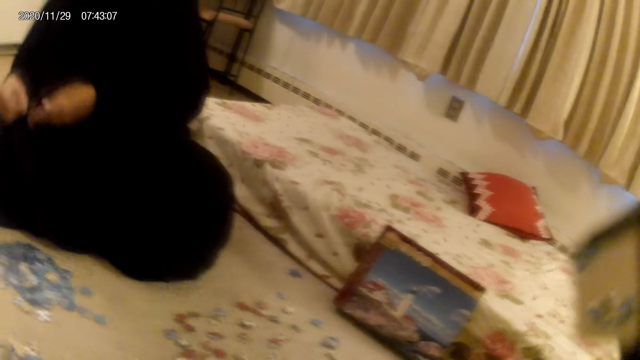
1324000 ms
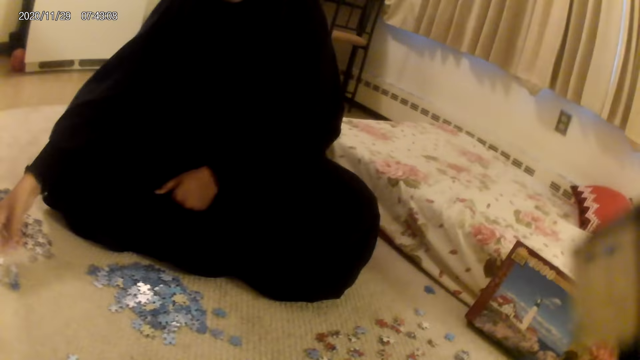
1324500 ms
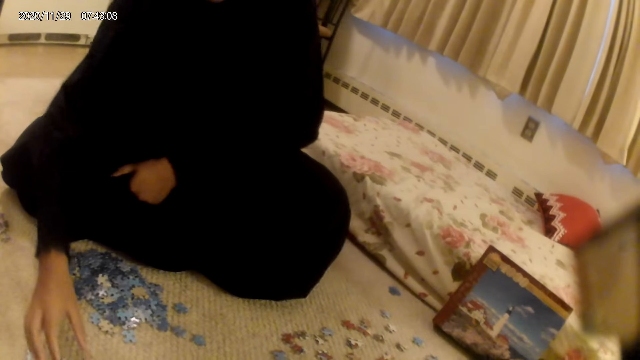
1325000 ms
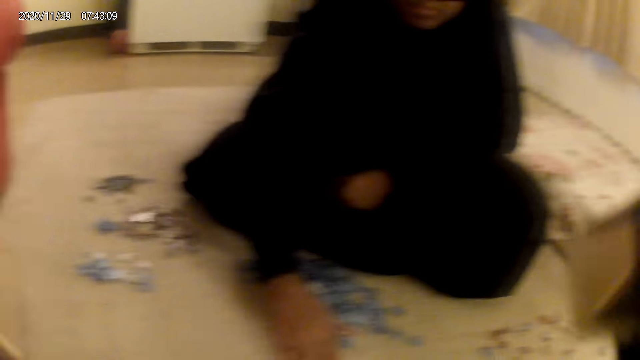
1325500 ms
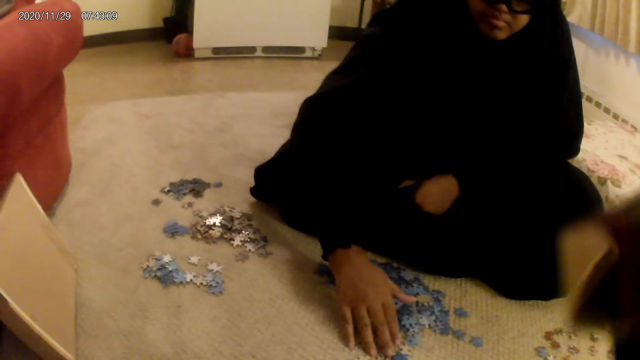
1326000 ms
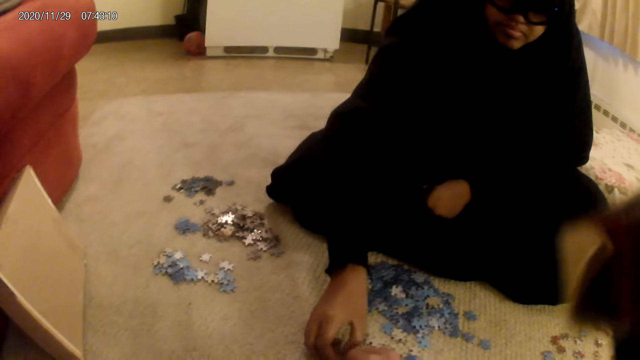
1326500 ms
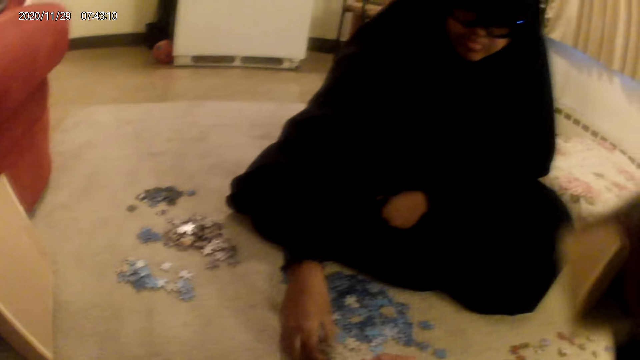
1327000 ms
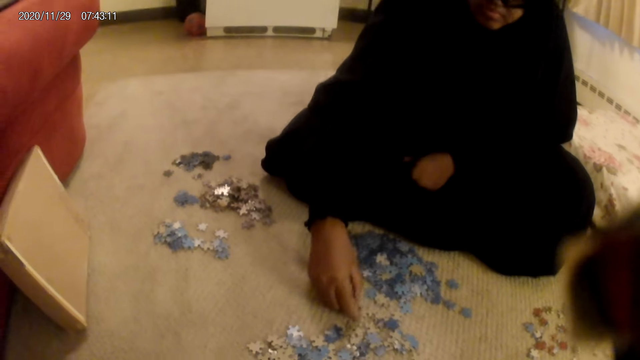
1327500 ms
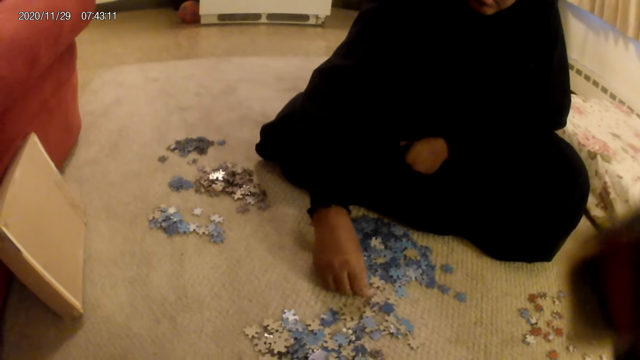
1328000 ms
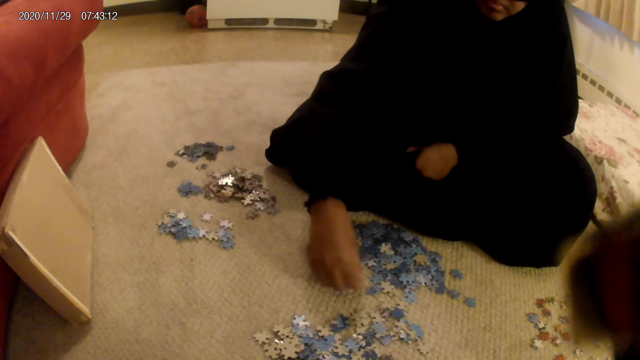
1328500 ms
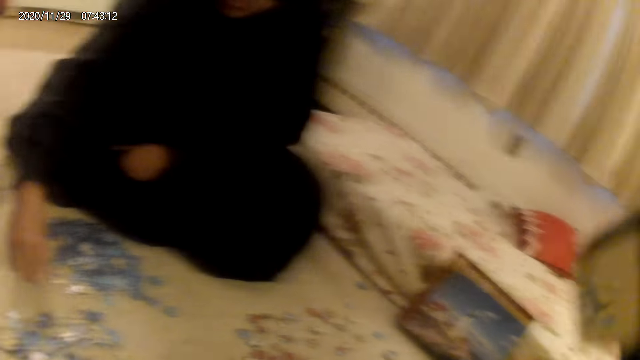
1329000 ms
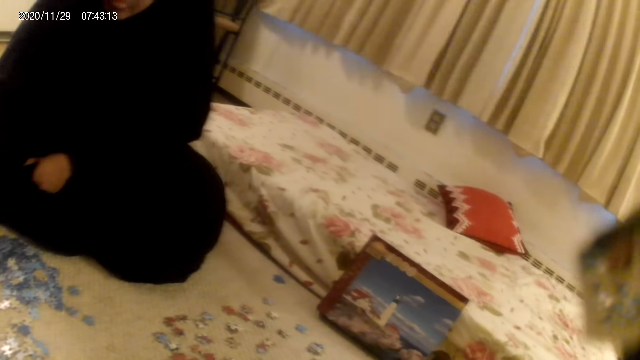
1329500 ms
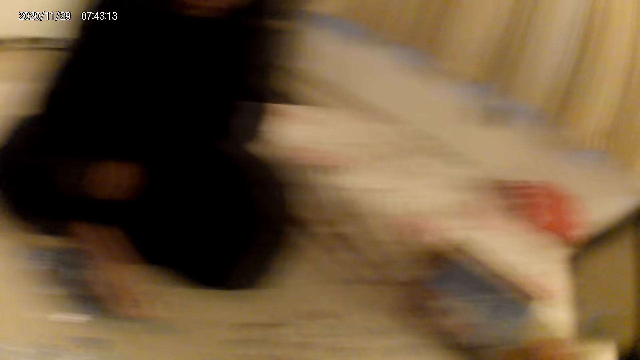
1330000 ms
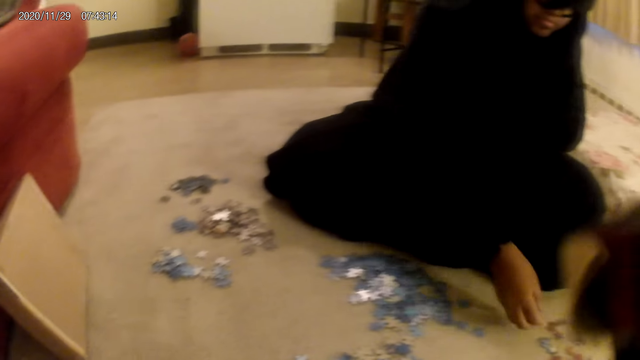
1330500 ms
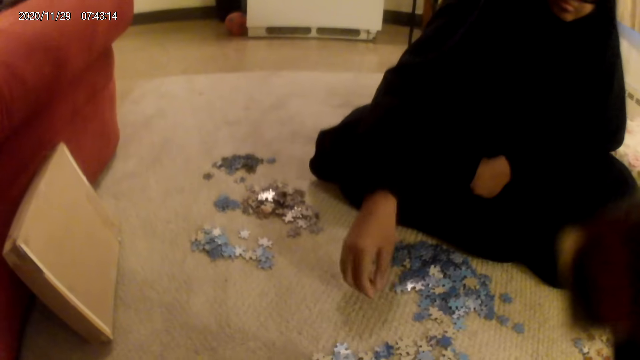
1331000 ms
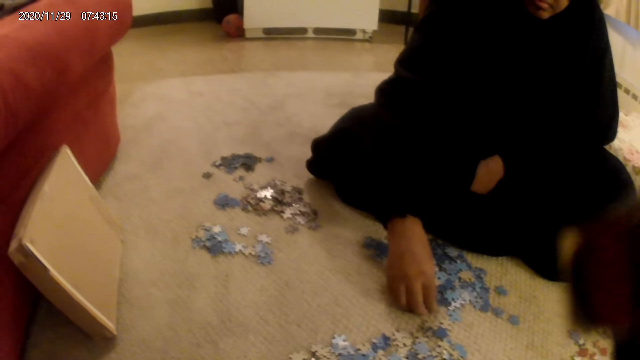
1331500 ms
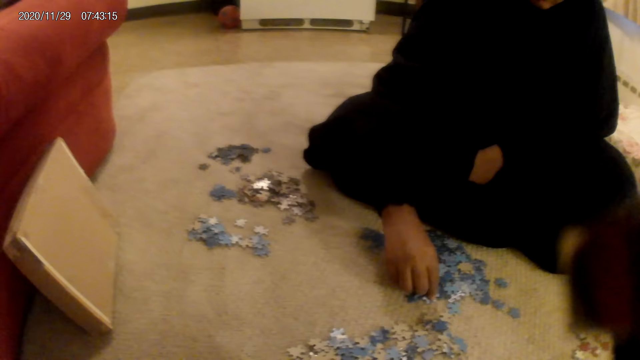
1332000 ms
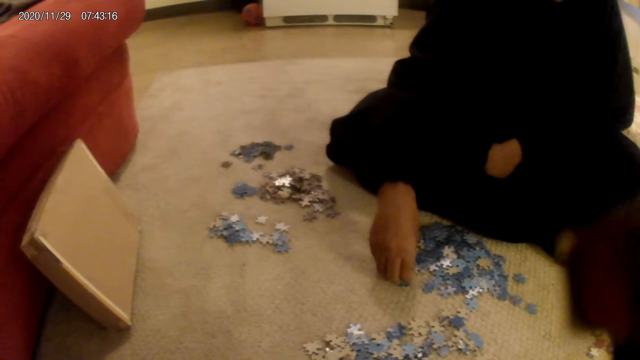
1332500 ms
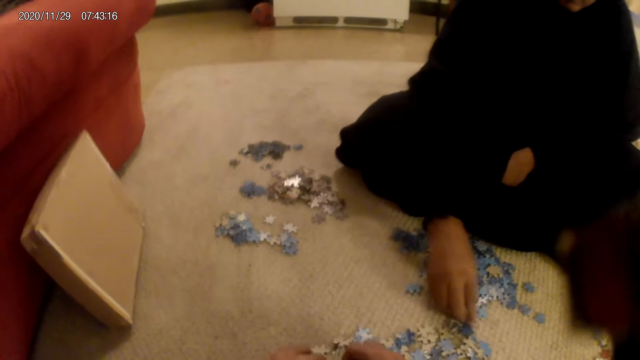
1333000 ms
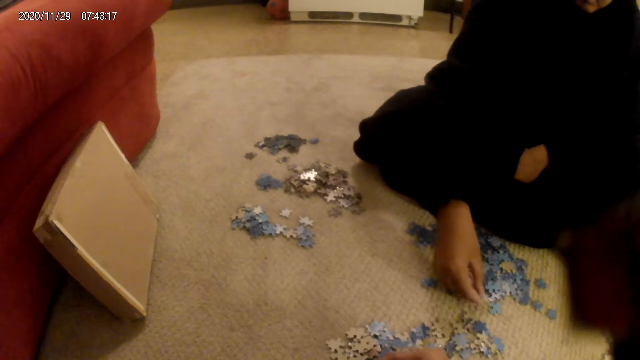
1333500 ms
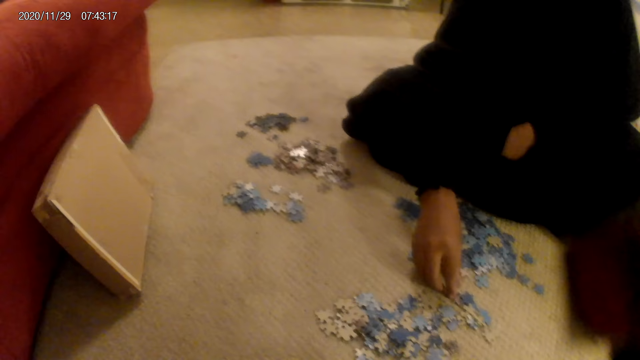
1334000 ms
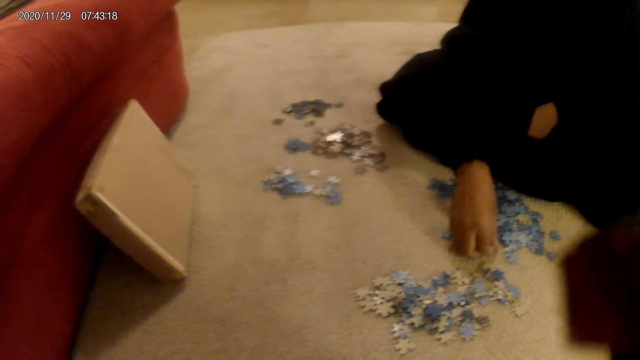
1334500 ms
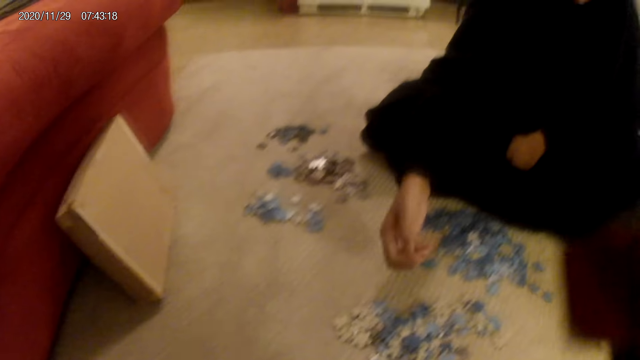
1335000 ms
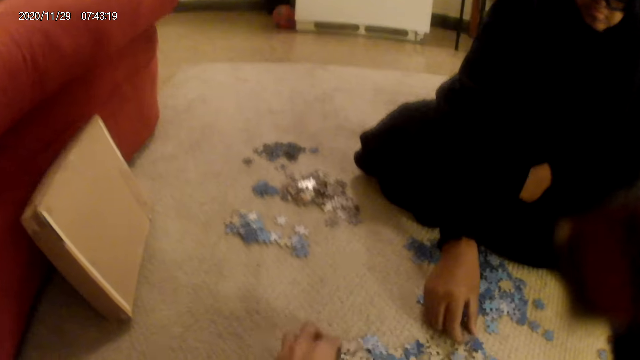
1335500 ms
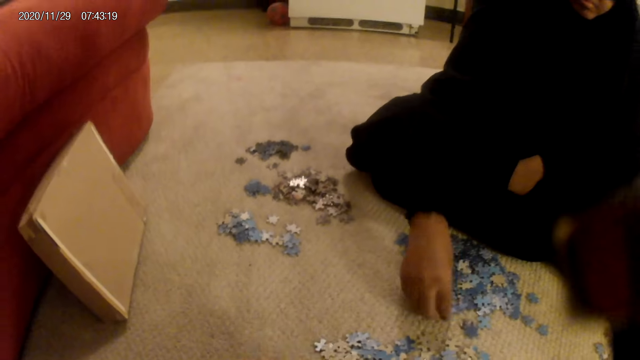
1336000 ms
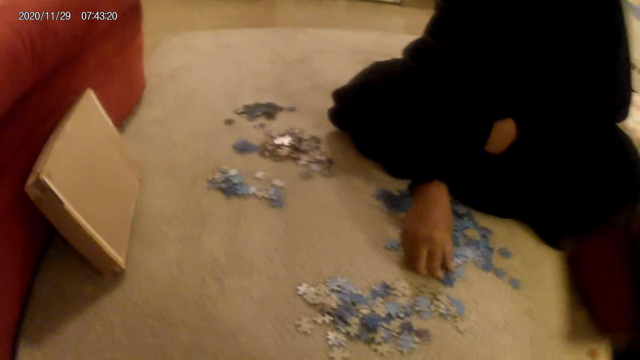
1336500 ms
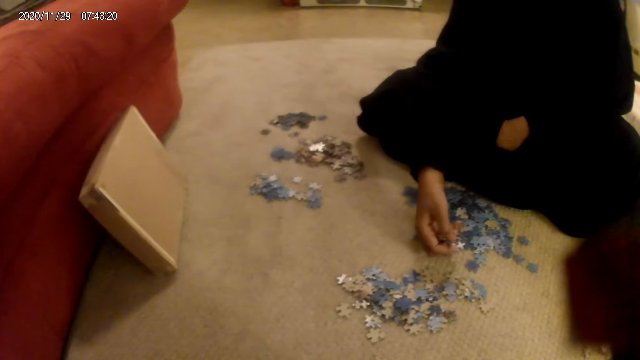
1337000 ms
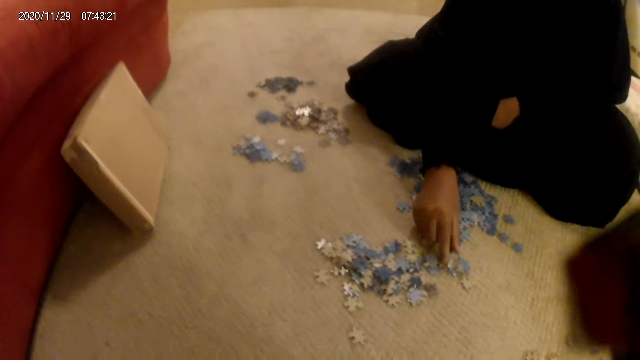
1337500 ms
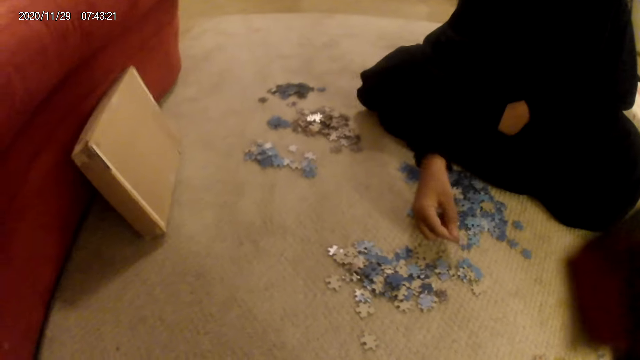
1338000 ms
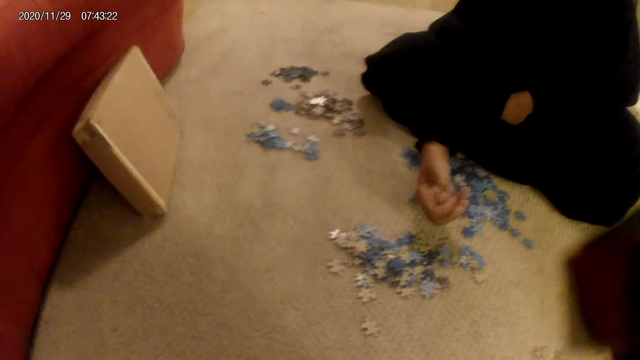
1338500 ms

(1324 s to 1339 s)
A woman sorts a card or jigsaw puzzle piece on the hand. She drops the card on the floor. She moves the card on the floor. The camera wearer looks around. The woman moves the card on the floor. She sorts the card on the floor. She picks up the jigsaw puzzle piece.

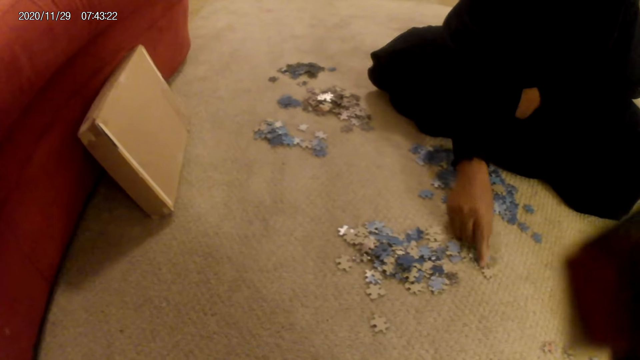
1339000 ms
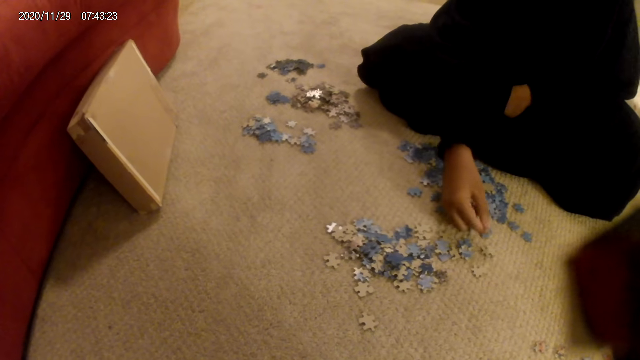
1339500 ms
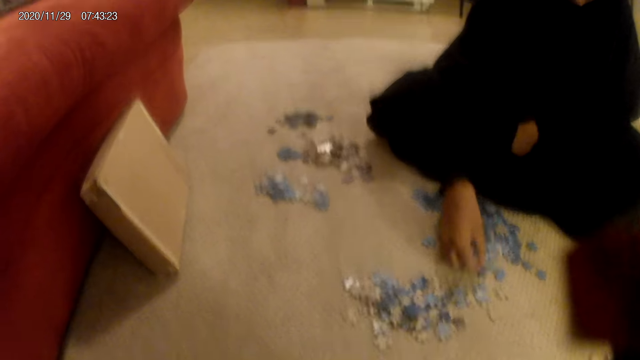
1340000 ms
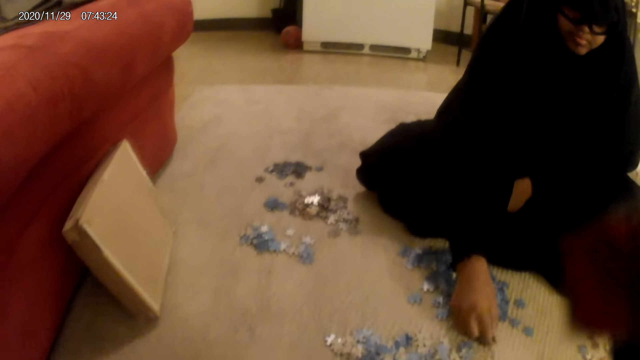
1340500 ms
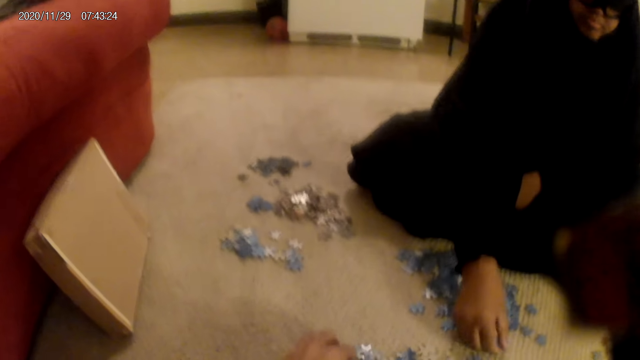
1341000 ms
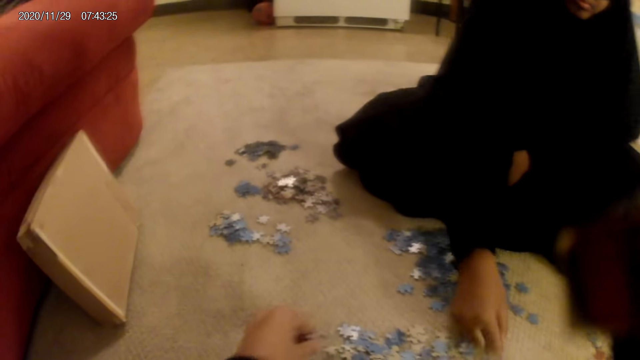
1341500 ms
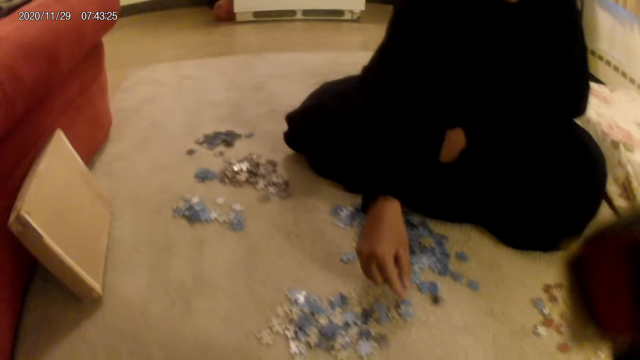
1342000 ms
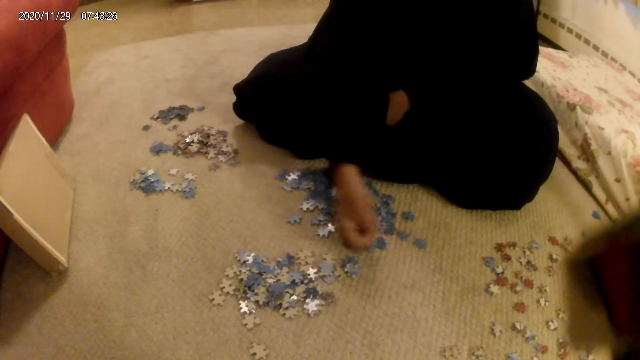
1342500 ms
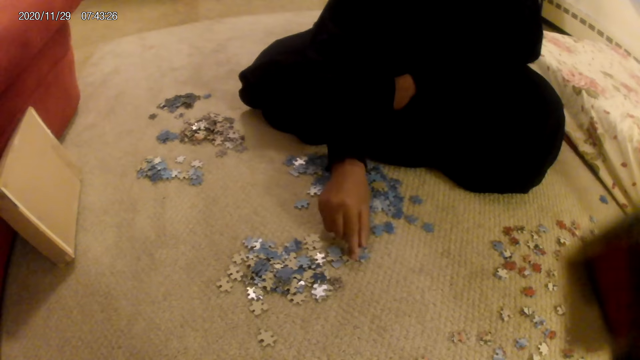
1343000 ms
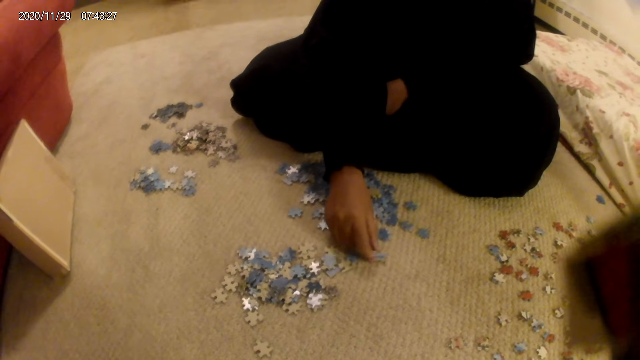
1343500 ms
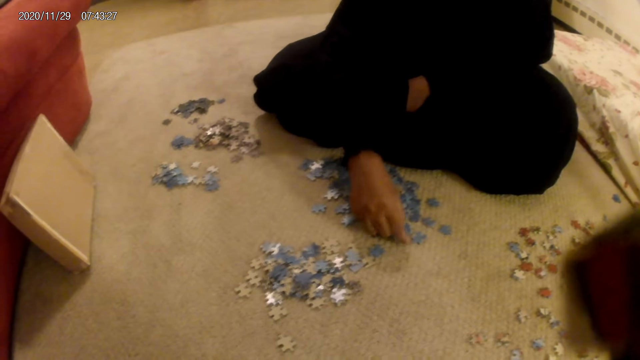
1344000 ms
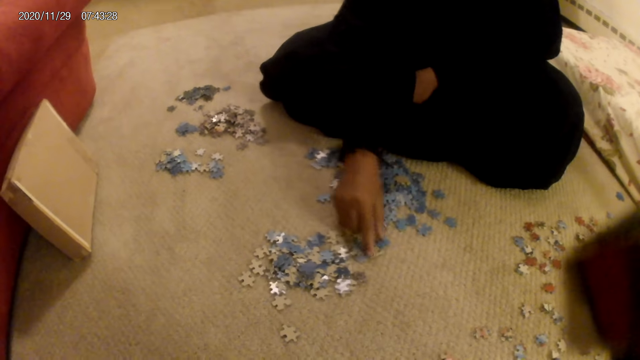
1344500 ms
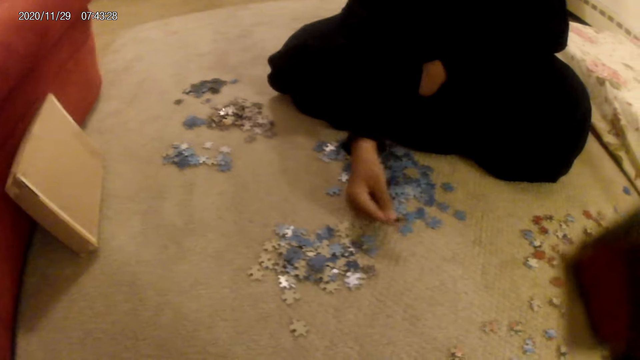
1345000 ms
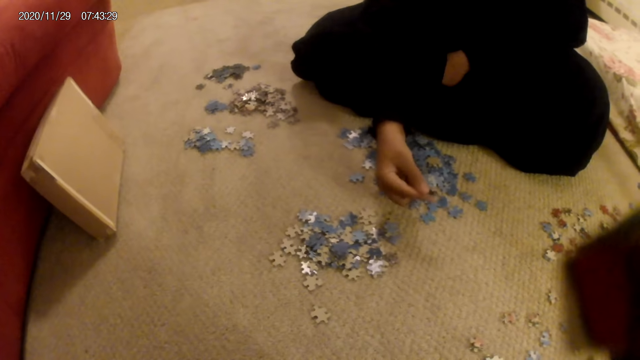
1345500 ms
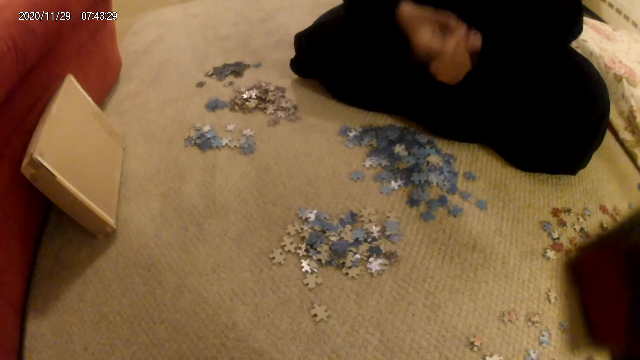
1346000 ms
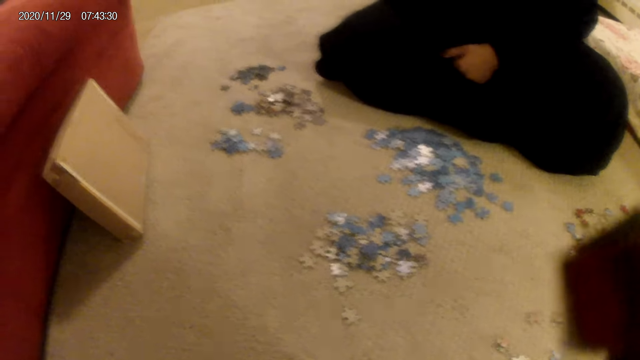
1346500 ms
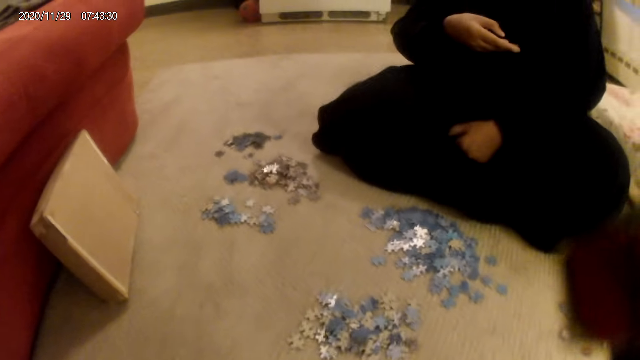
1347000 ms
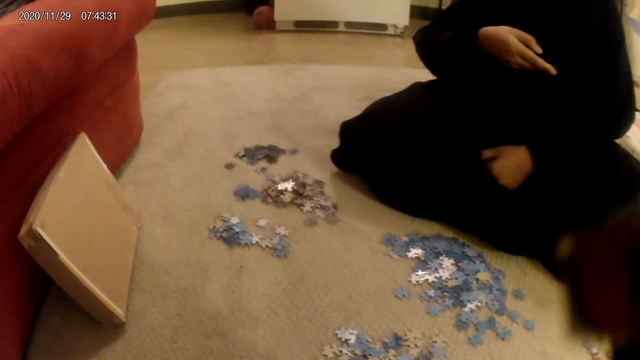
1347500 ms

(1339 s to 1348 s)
The camera wearer picks up a card or jigsaw puzzle piece on the floor. A woman sorts the card on the floor. She looks at the jigsaw puzzle piece. She picks up the card from the floor.
